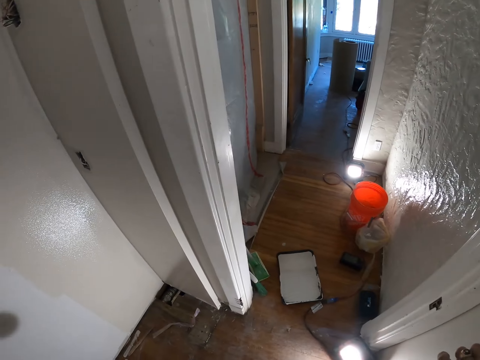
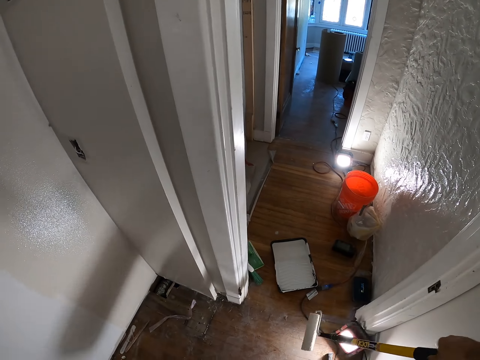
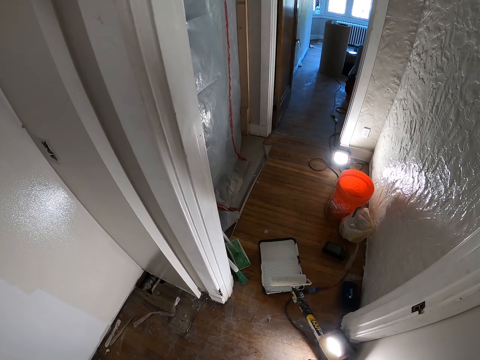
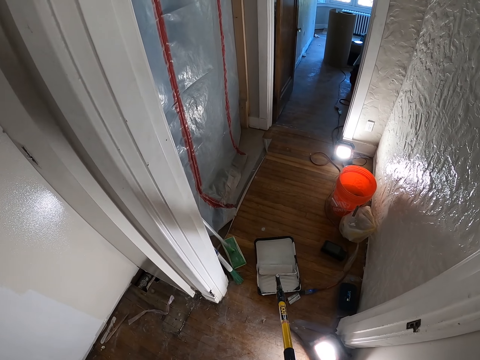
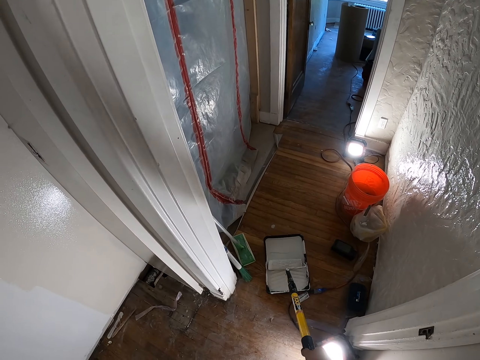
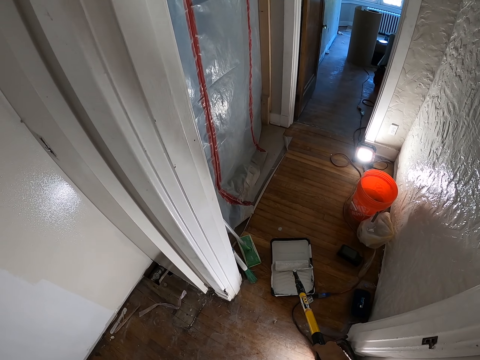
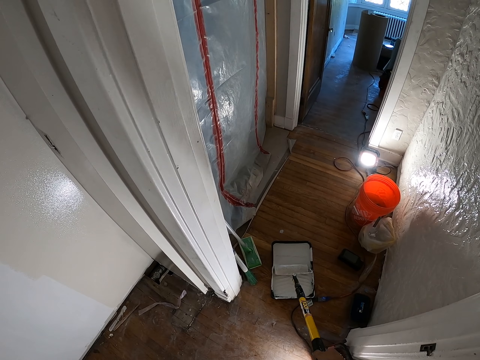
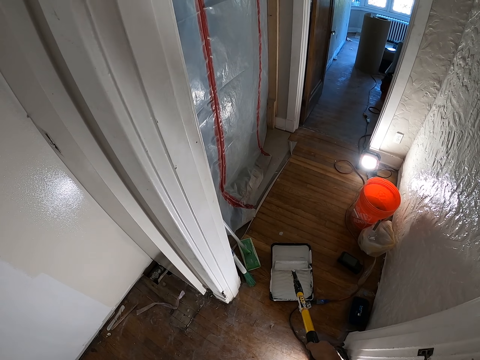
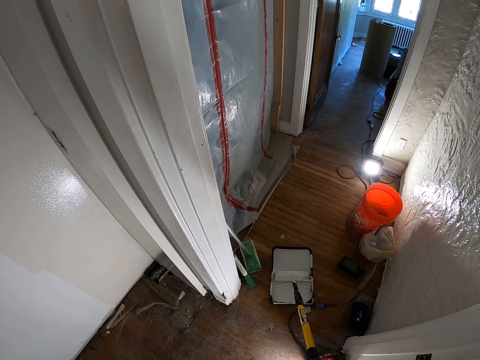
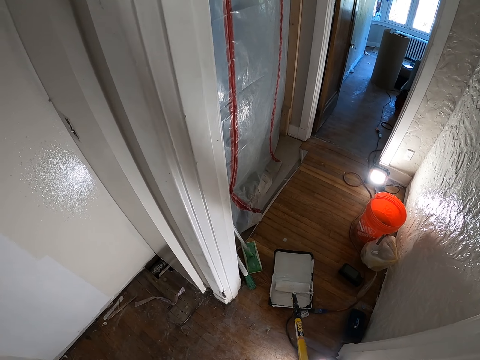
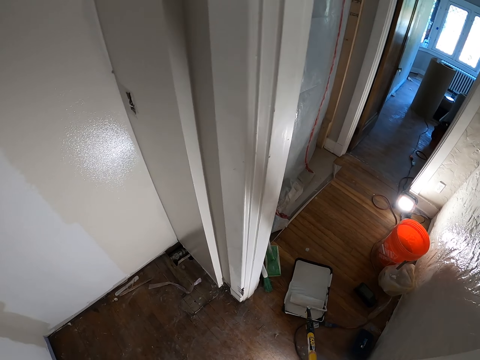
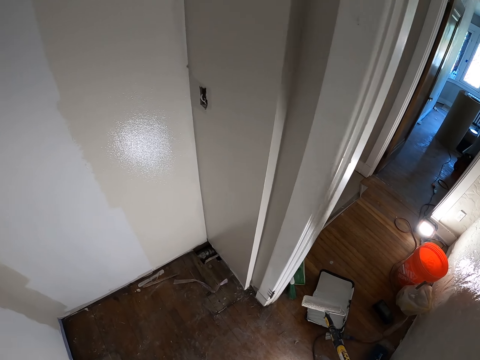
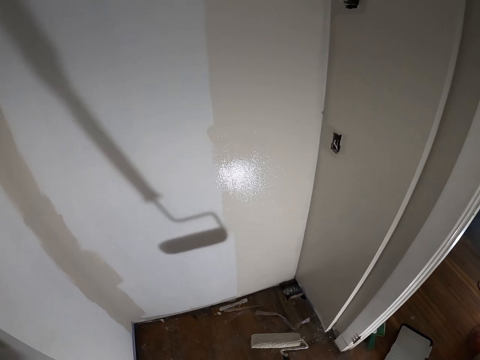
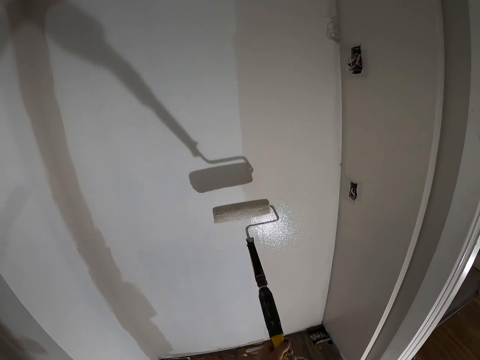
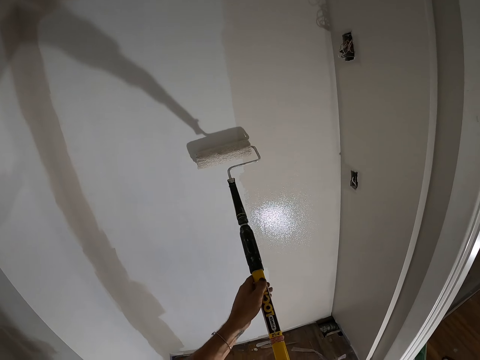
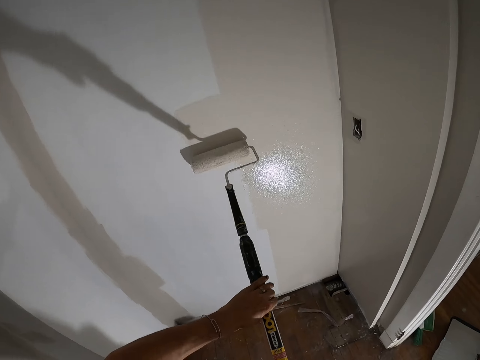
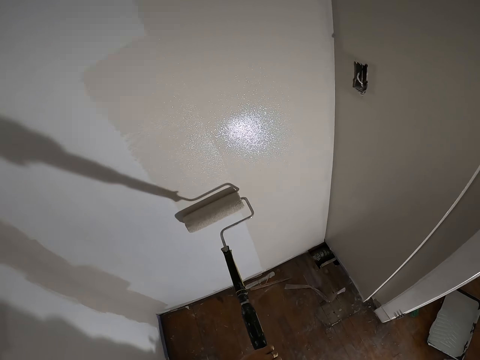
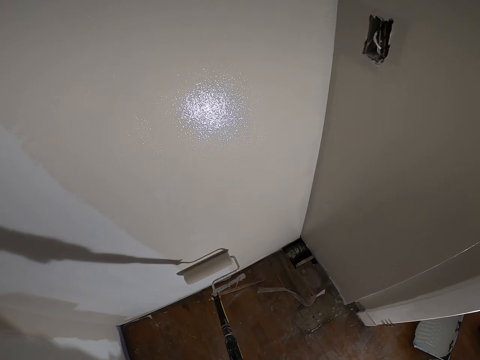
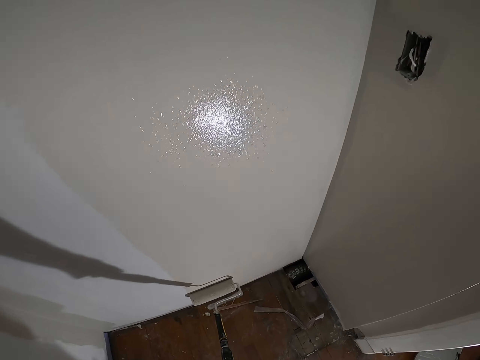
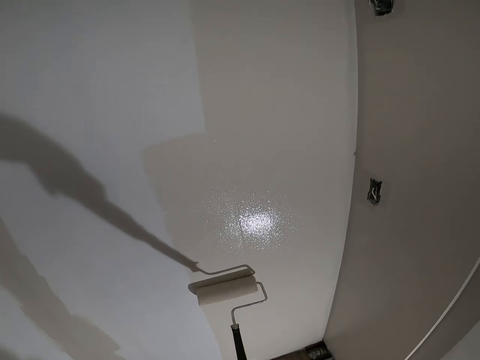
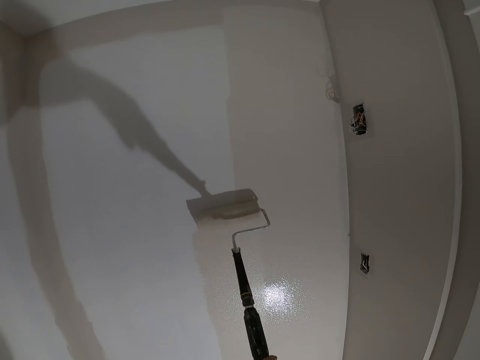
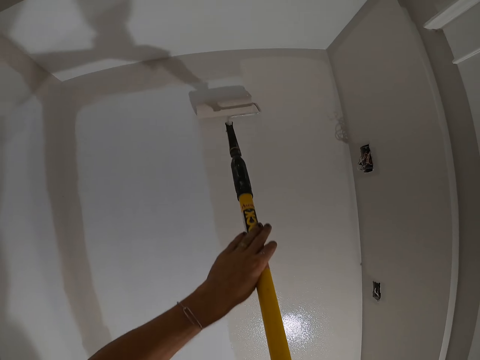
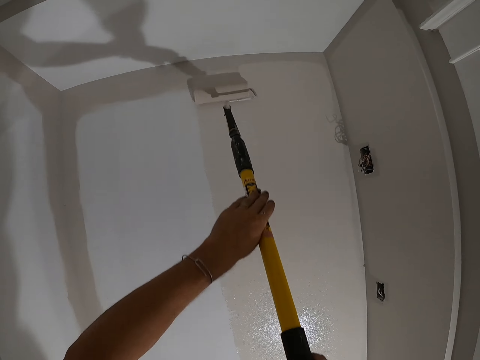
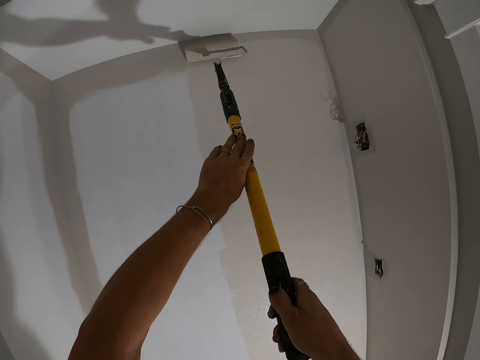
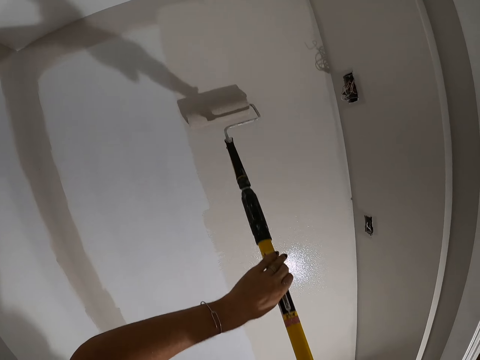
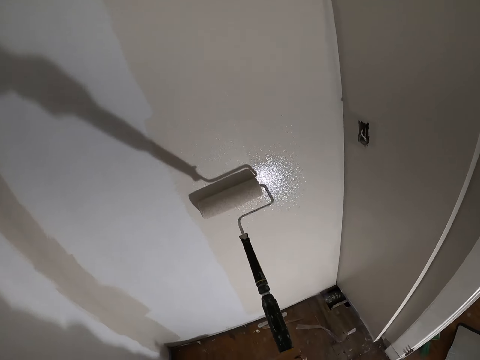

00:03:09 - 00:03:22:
The camera wearer dips the paint roller in the paint well. They roll the paint roller on the paint. They paint a wall with the paint roller.

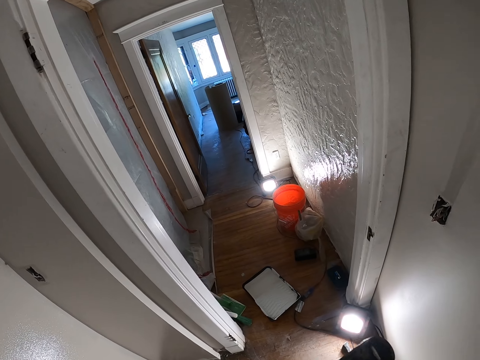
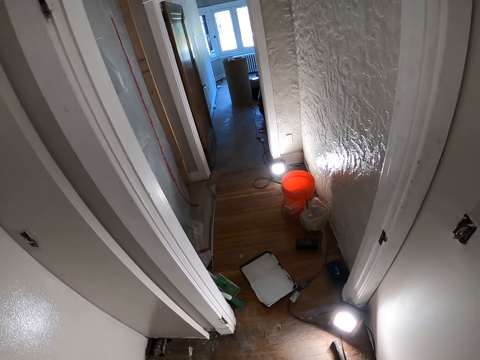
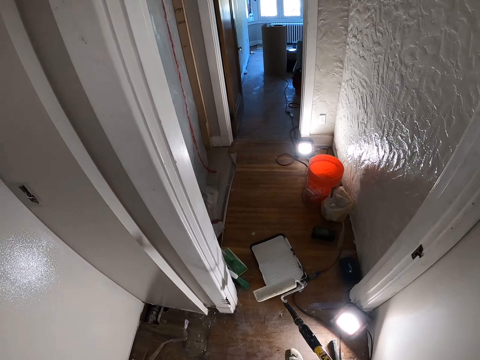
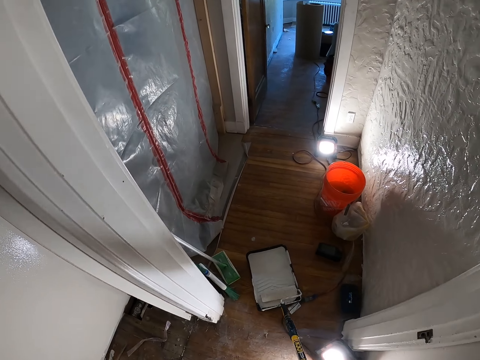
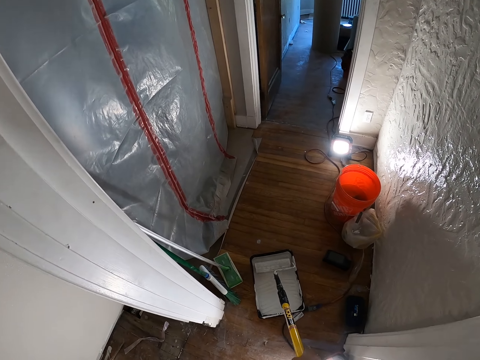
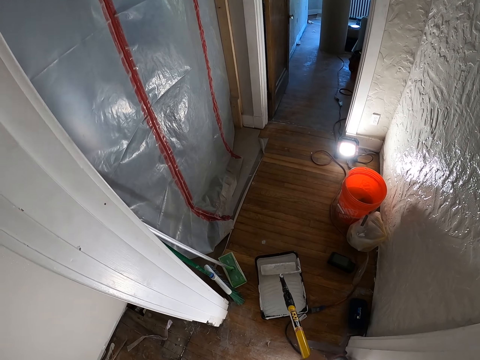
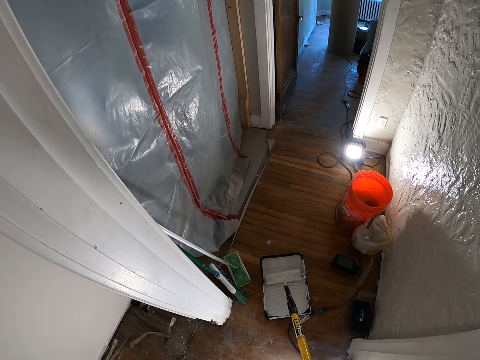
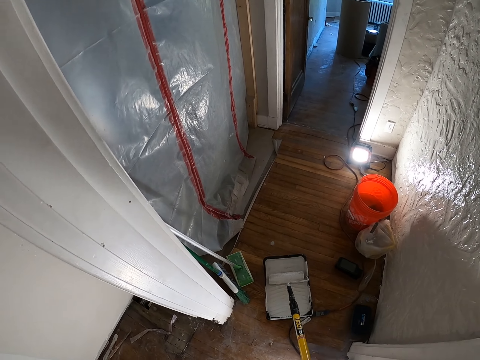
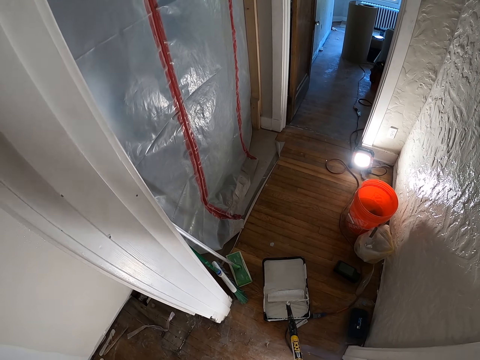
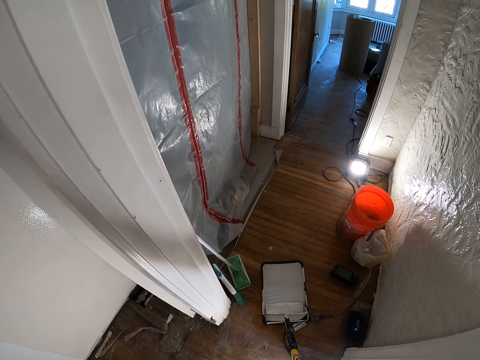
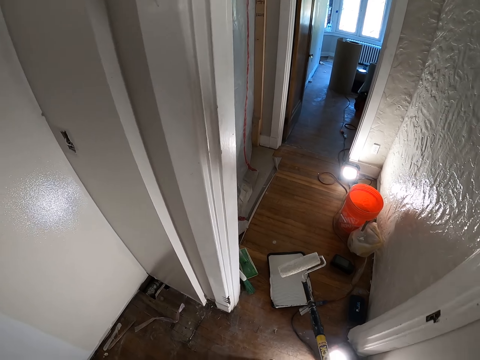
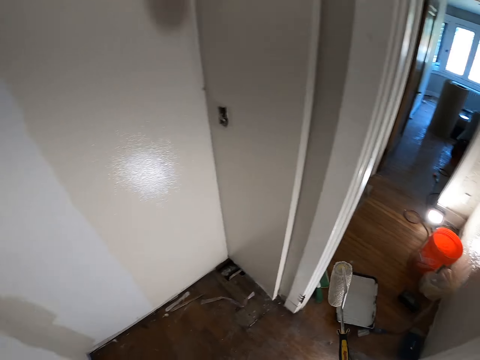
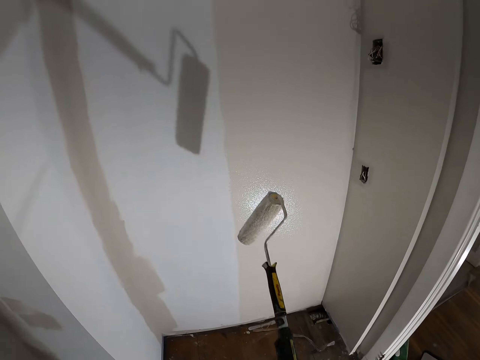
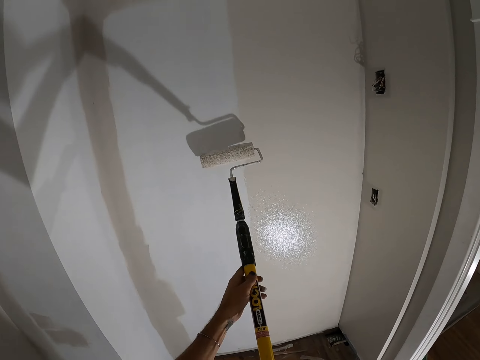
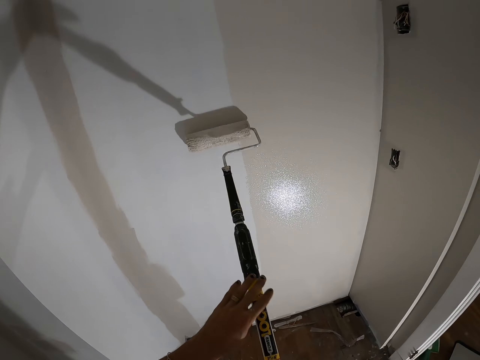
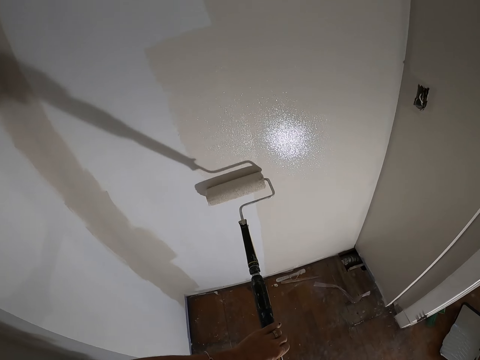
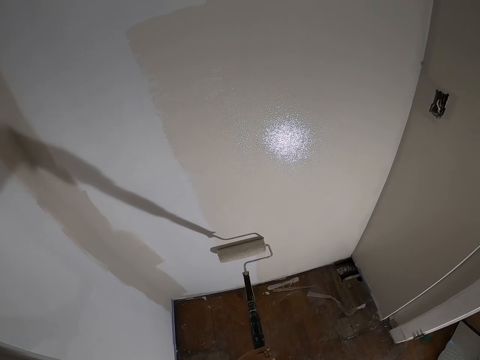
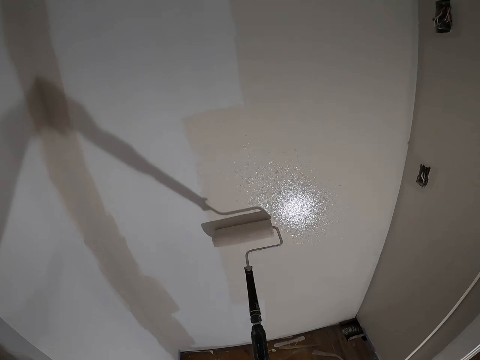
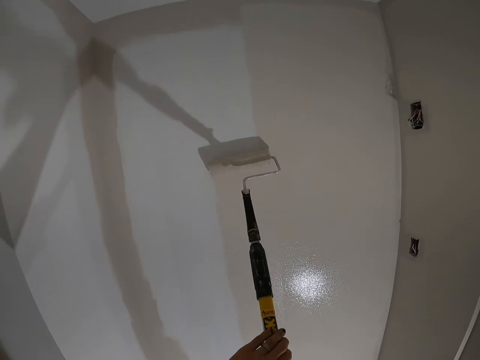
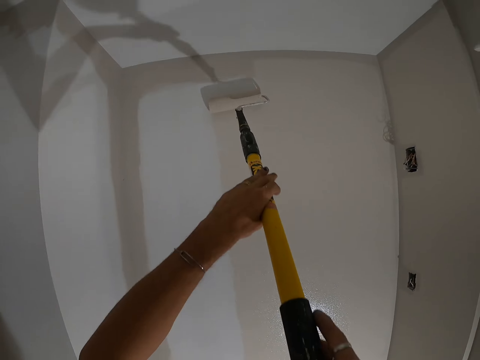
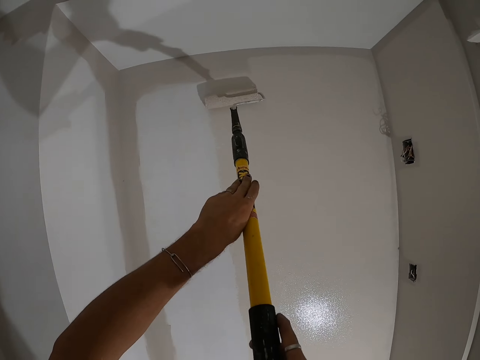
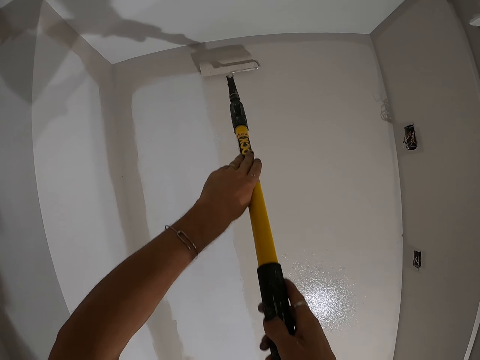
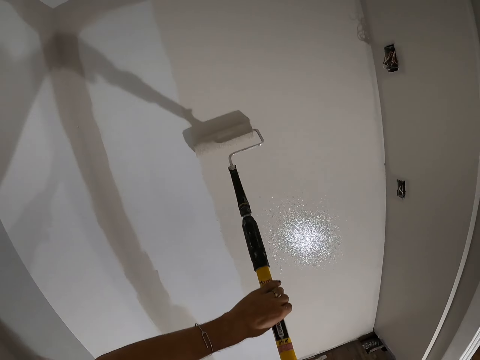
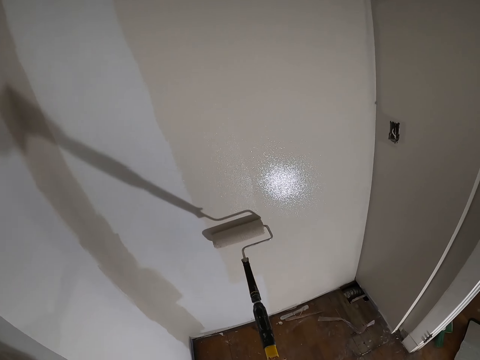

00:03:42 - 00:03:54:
The camera wearer dips the paint roller in the paint well. They roll the paint roller on the paint. They paint a wall with the paint roller.
